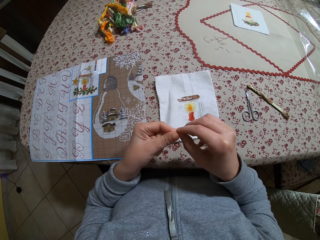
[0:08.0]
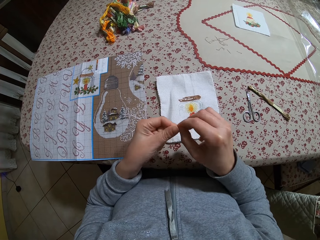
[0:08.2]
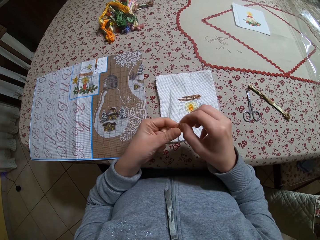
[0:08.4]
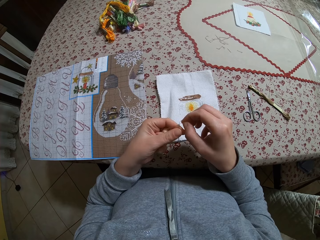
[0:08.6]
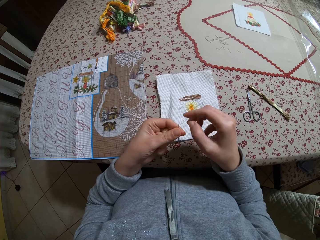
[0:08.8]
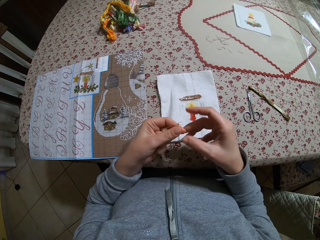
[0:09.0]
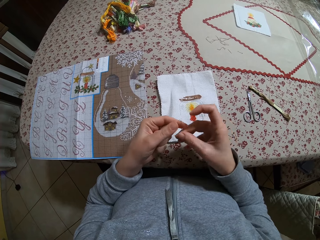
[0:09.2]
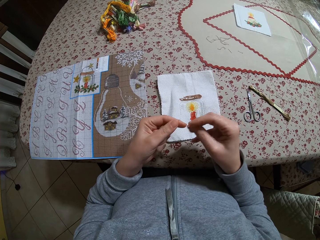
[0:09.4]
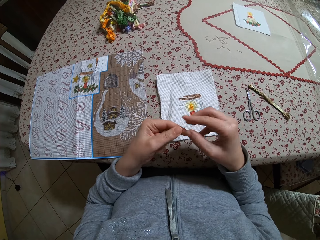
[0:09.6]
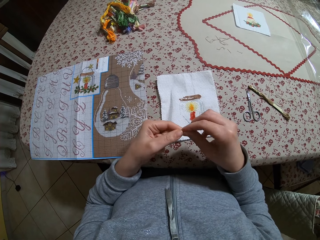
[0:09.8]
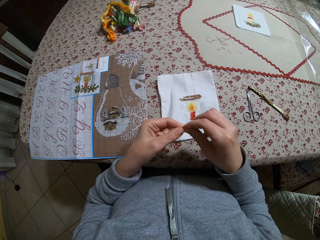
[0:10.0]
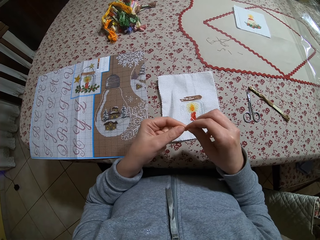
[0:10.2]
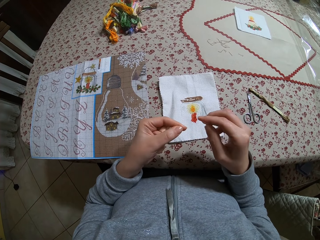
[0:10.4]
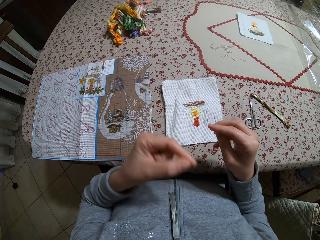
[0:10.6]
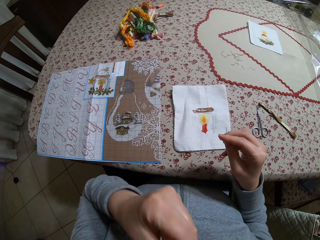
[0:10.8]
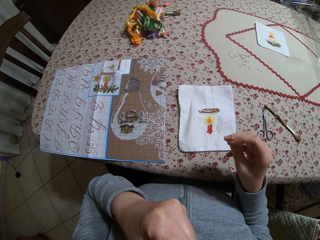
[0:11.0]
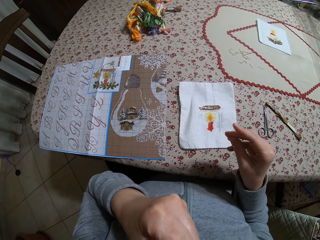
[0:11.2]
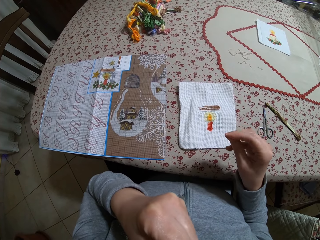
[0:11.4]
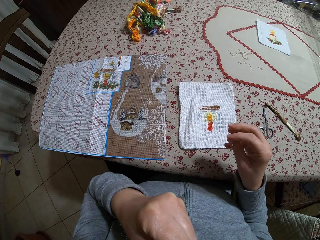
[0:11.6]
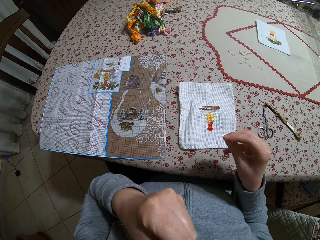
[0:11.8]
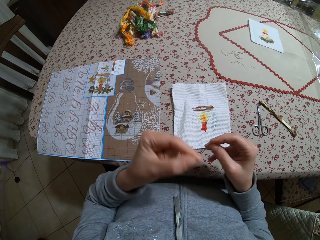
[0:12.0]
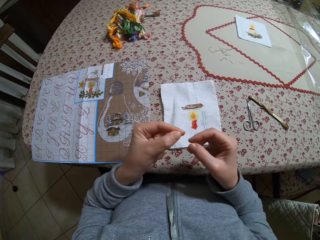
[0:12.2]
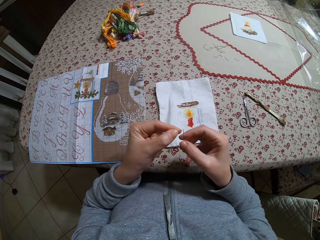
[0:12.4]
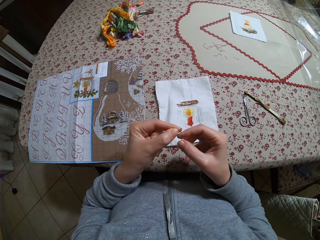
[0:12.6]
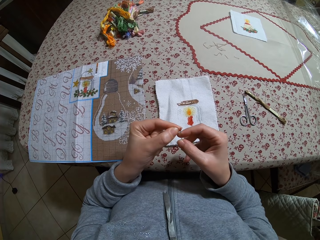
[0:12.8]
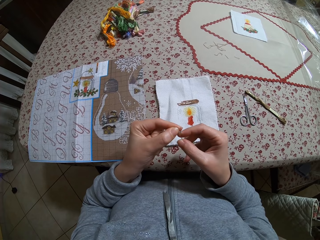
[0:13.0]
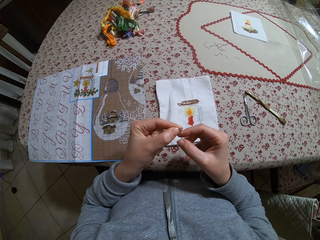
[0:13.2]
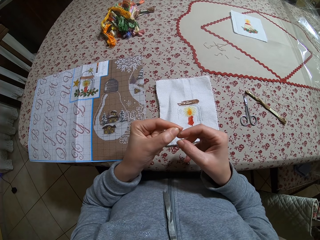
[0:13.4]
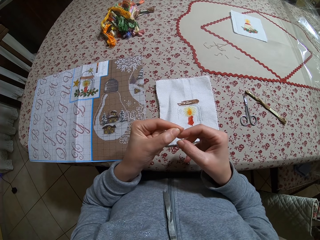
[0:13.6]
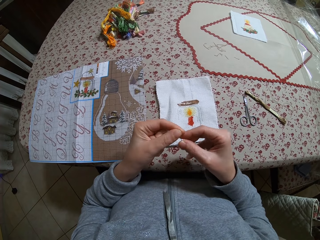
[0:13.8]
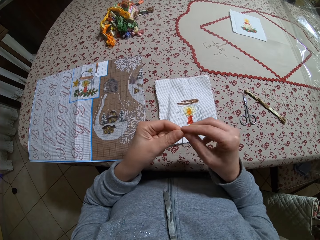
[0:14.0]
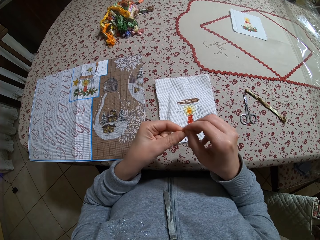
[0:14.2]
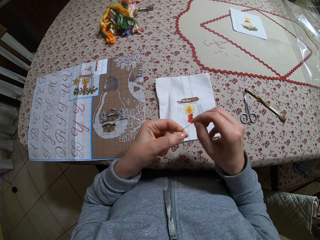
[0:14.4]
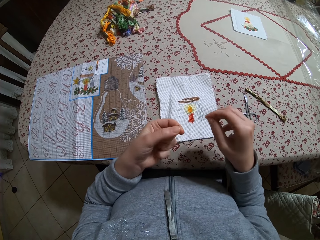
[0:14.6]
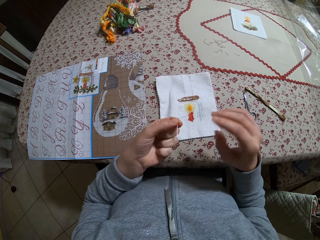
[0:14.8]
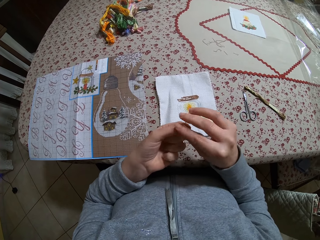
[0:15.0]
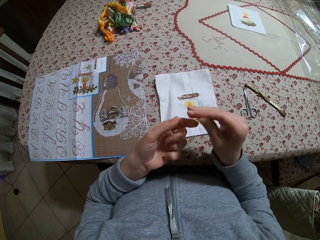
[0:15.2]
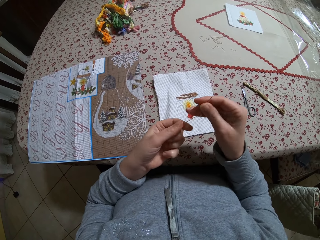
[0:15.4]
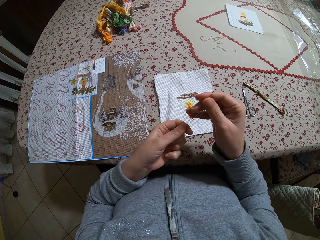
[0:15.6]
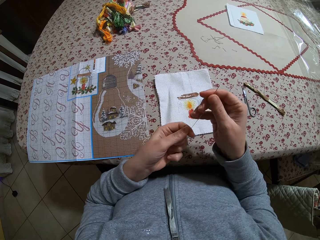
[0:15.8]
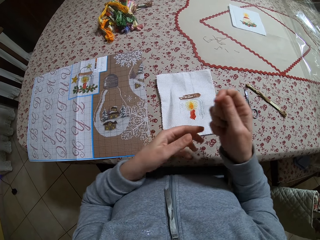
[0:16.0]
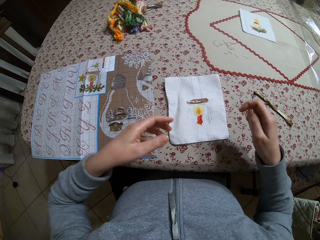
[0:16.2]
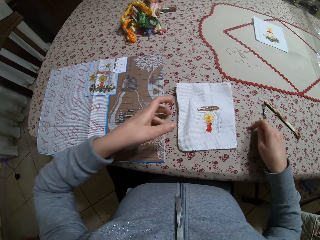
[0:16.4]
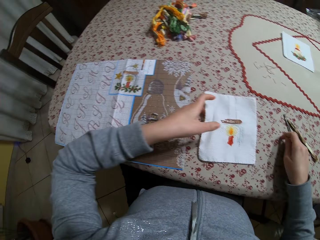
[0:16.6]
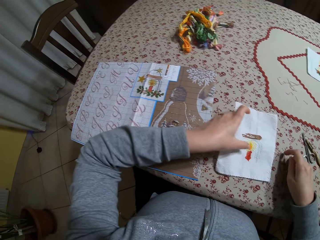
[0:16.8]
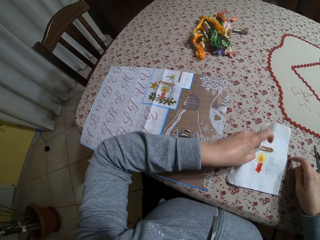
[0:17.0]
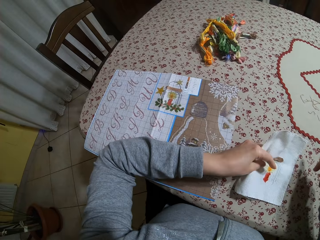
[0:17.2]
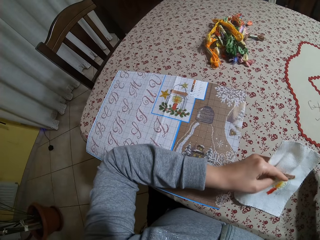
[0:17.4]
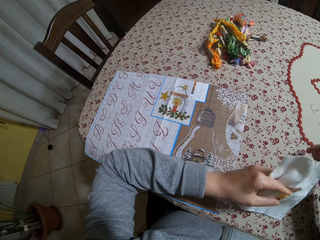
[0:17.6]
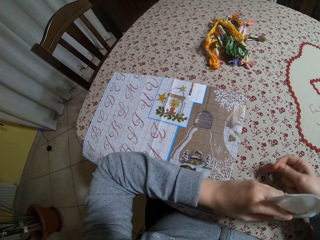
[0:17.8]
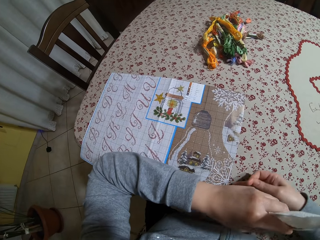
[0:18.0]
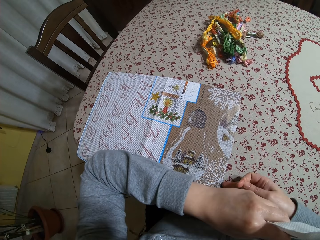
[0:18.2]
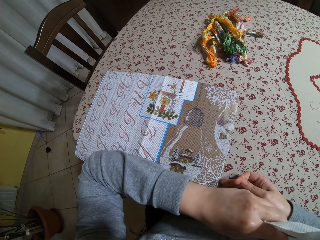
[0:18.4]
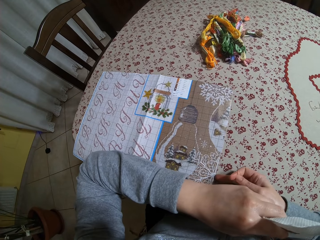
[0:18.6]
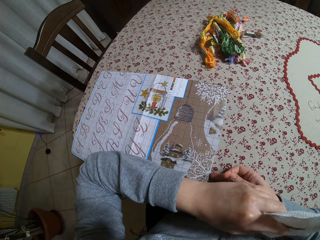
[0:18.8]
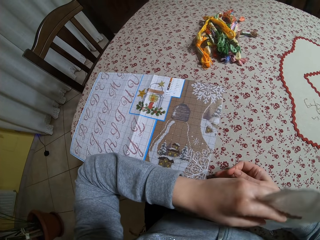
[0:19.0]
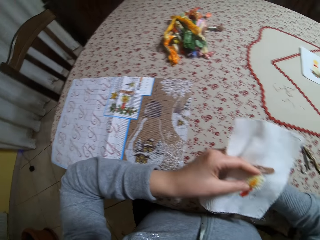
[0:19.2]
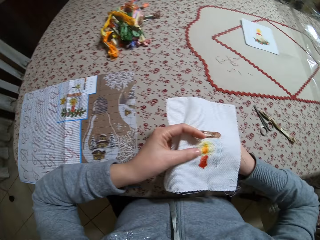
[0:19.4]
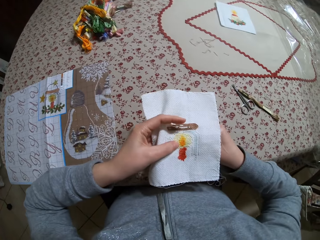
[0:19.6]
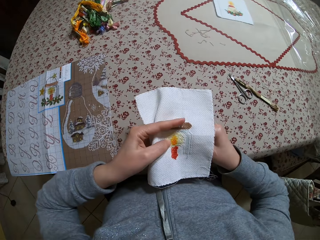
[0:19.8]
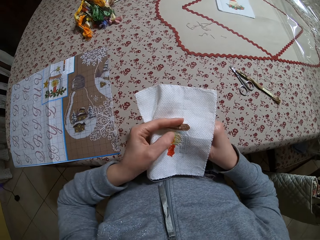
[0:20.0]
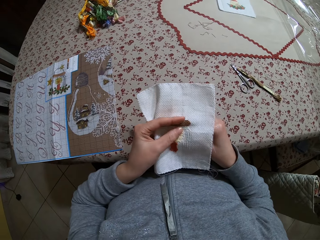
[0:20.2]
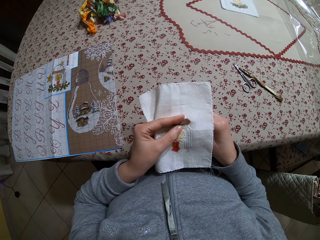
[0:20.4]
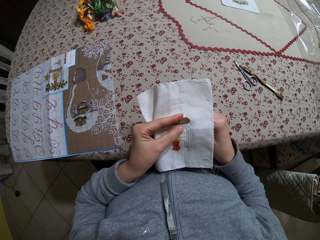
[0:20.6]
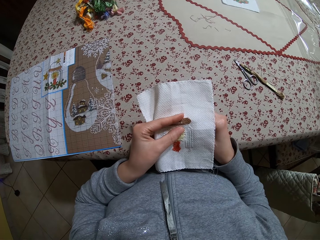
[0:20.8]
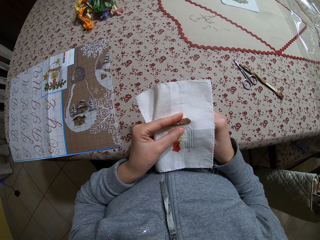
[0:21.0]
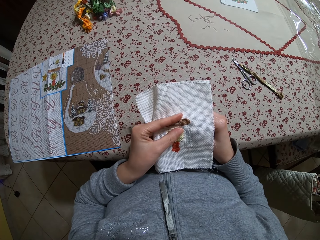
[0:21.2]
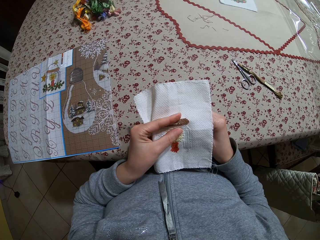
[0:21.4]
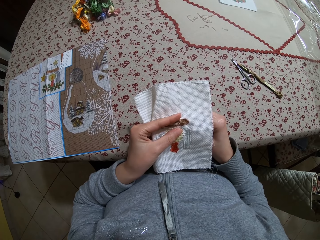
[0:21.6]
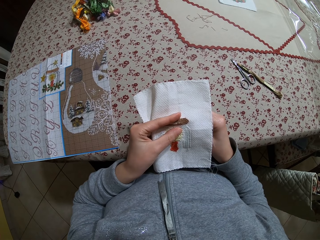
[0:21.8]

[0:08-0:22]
The camera wearer passes the needle from her left hand to her right hand. She holds the piece of thread with both hands. She raises her hand. She puts the piece of thread into the eye of the needle with both hands. She pulls the thread. She holds the thread and needle in her right hand. She picks a fabric from the table with her left hand. She moves a book on the table with her right hand. She pulls a table mat. She sews the table cloth.

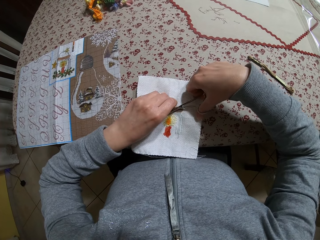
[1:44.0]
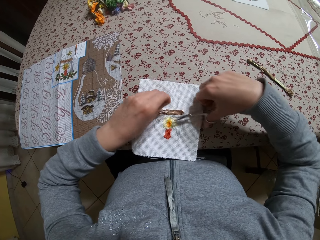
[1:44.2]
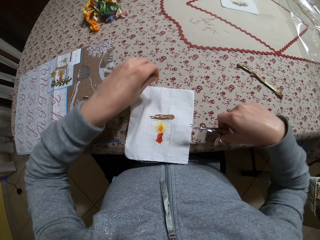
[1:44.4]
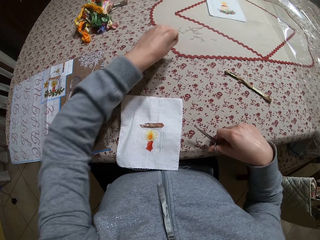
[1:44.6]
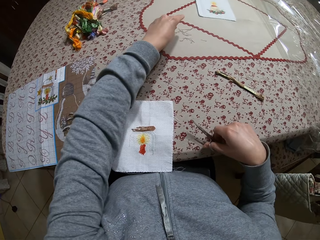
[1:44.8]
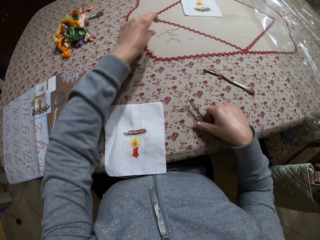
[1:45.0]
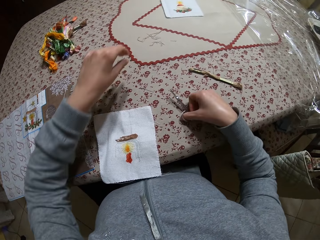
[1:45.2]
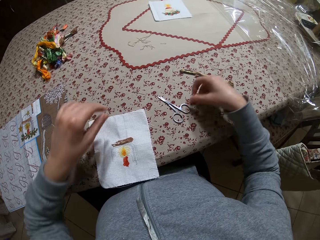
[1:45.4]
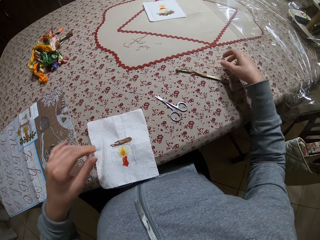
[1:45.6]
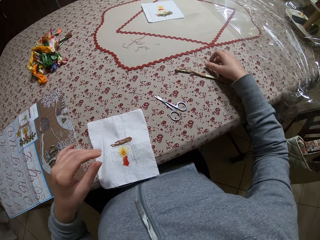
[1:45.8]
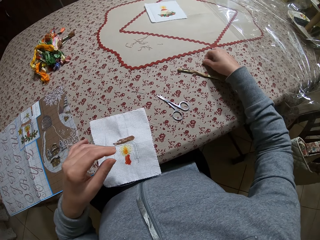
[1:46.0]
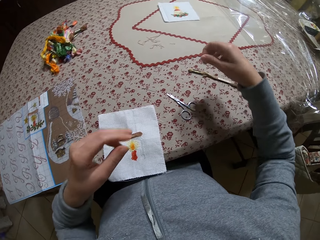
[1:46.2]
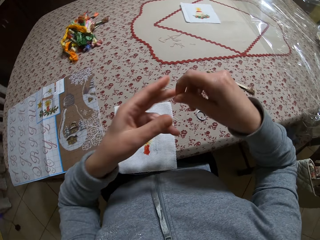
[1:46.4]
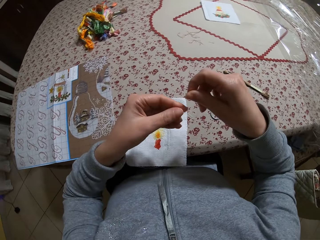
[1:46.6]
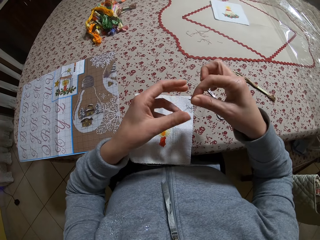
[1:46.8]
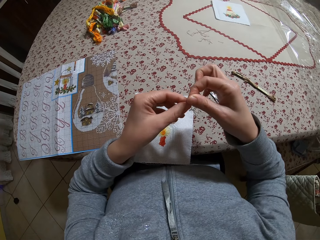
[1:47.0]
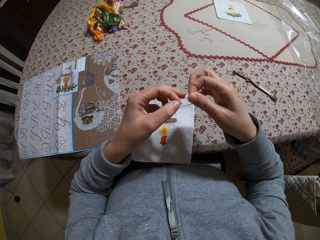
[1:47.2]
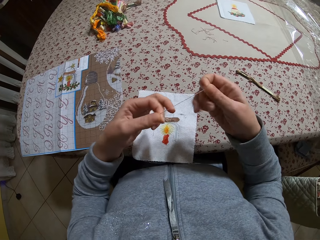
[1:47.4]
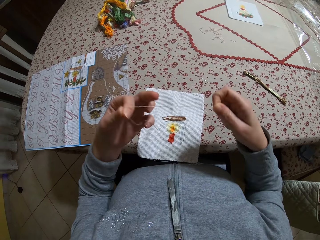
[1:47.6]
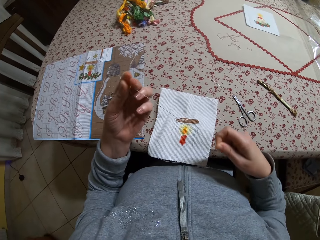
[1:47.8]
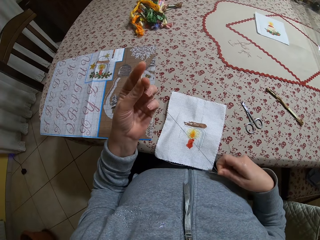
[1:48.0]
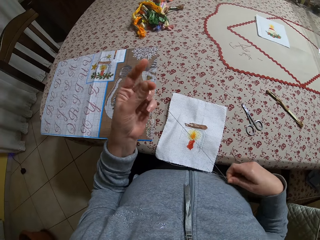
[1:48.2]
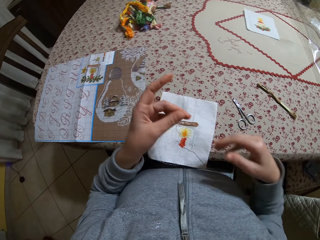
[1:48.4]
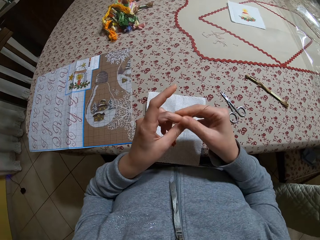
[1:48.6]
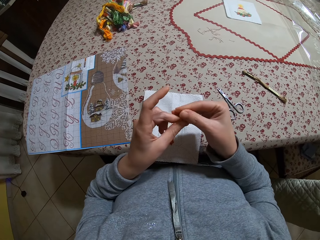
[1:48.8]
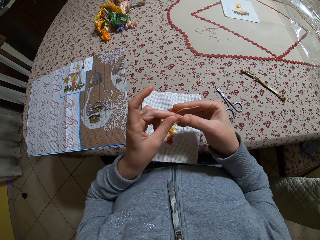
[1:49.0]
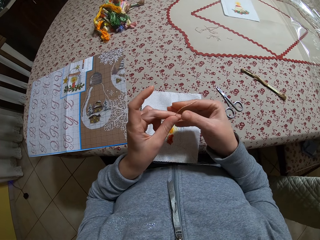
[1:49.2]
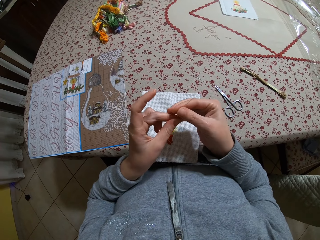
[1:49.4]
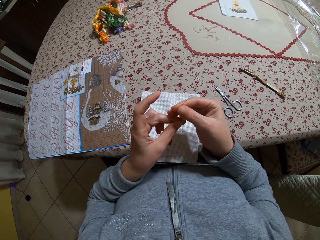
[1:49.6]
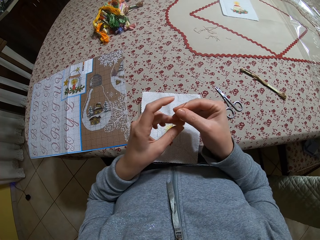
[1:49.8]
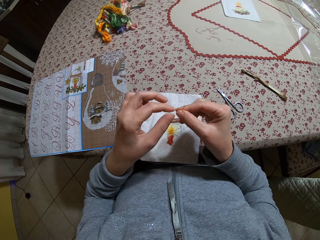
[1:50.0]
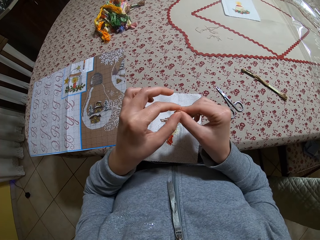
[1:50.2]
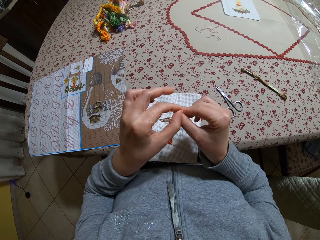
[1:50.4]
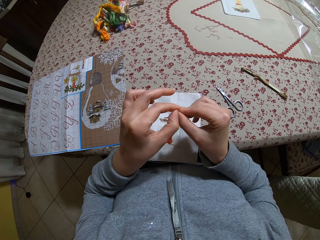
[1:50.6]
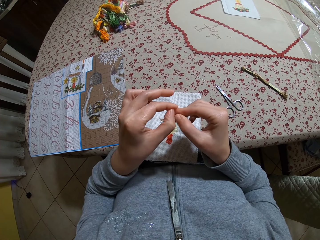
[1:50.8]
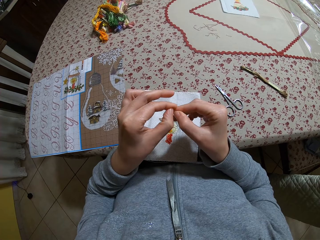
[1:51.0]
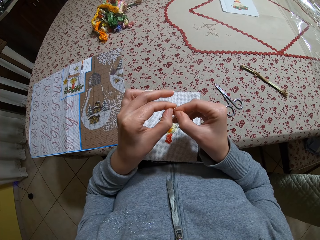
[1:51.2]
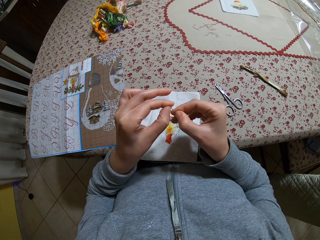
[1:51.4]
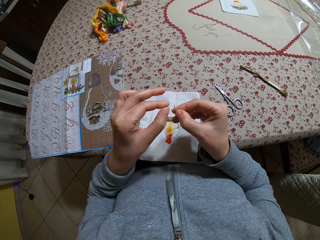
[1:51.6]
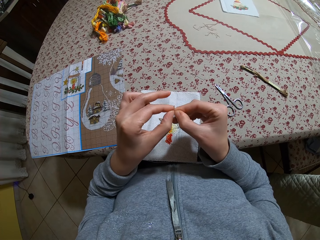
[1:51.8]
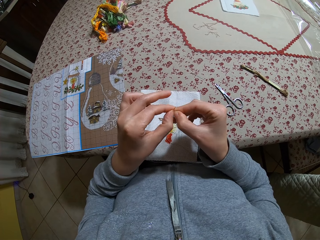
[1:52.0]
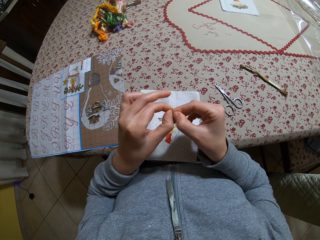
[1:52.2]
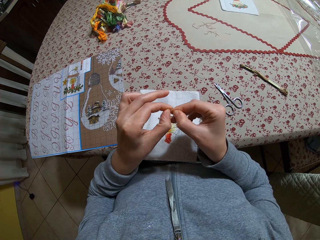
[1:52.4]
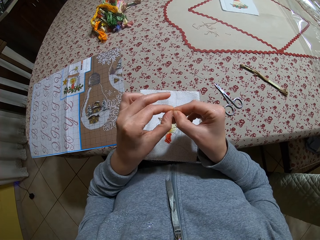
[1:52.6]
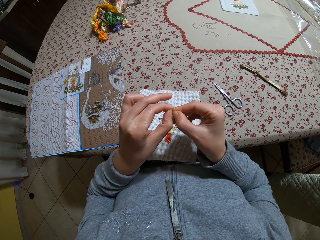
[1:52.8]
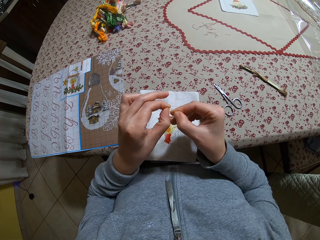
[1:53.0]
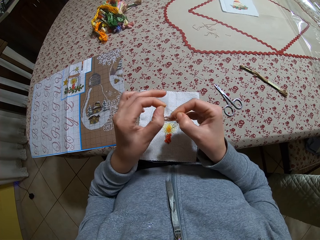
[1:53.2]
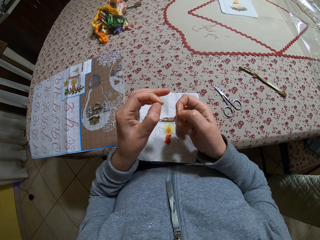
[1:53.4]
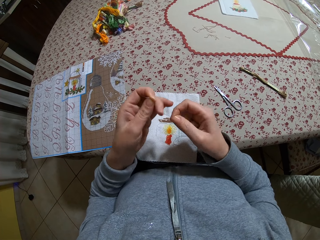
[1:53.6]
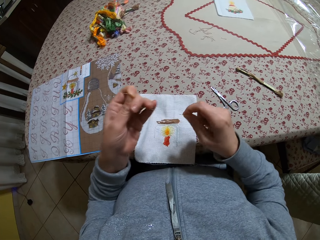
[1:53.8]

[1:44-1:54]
The camera wearer drops the thread on the table with her left hand. She drops the pair of scissors on the table with her right hand. She picks a piece of thread from the table with her right hand. She adjusts the thread with both hands. She pulls the thread.
